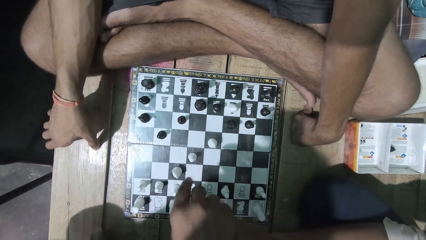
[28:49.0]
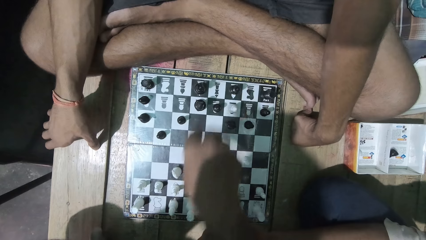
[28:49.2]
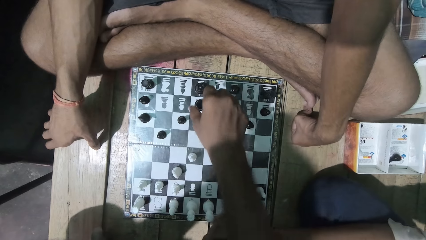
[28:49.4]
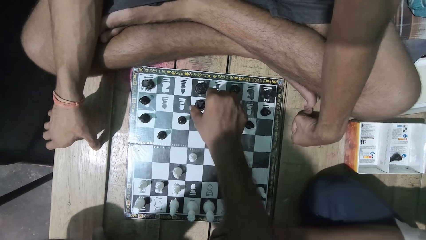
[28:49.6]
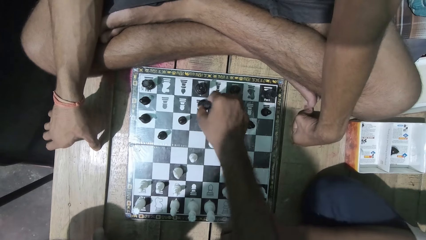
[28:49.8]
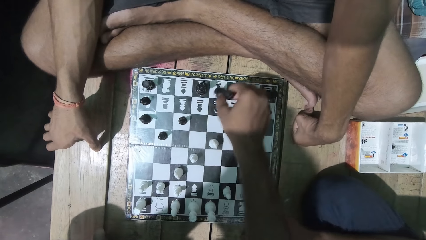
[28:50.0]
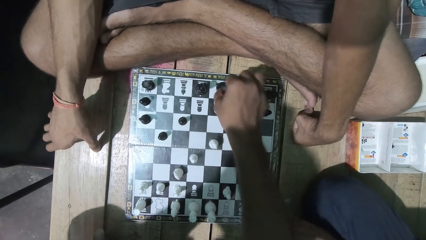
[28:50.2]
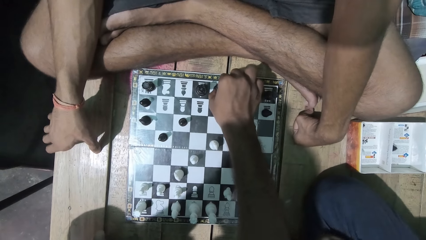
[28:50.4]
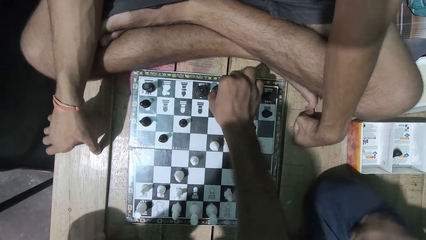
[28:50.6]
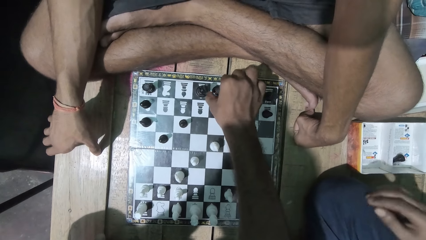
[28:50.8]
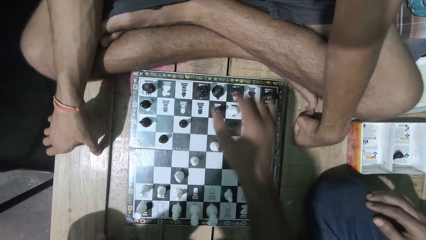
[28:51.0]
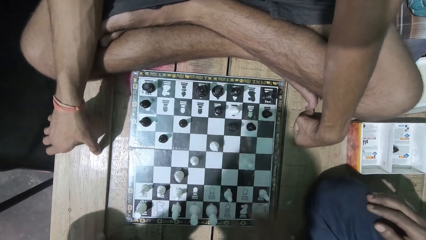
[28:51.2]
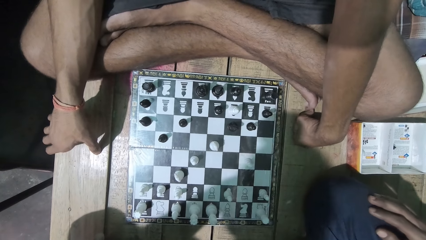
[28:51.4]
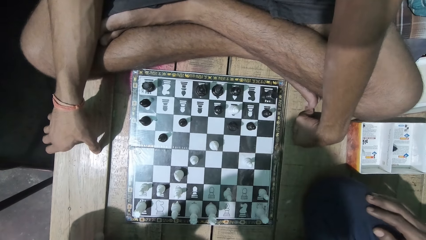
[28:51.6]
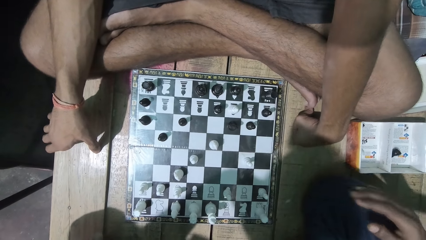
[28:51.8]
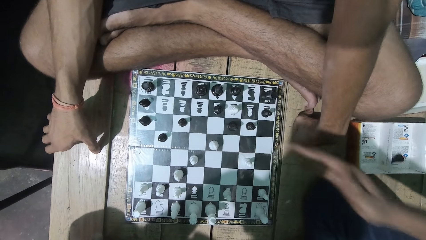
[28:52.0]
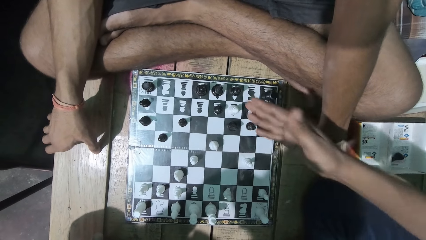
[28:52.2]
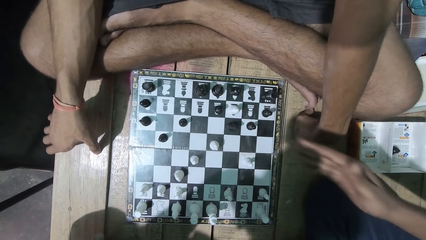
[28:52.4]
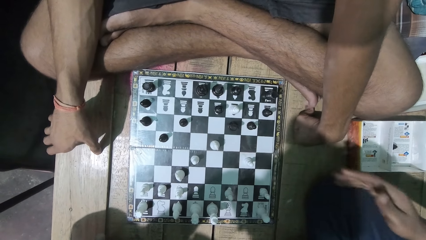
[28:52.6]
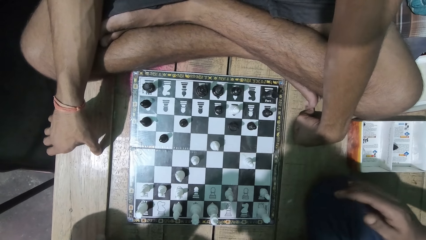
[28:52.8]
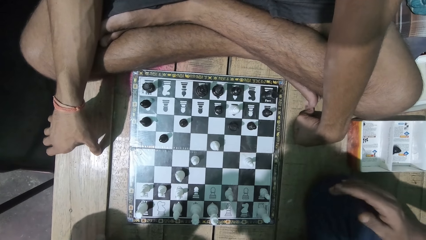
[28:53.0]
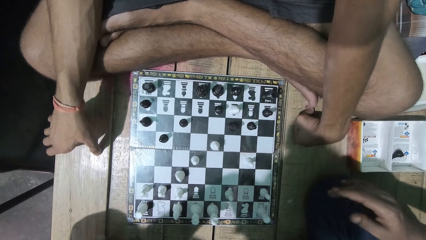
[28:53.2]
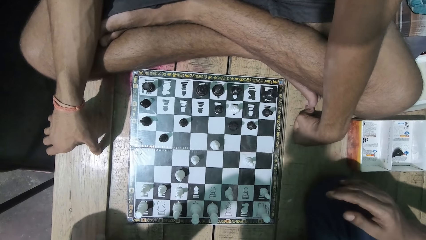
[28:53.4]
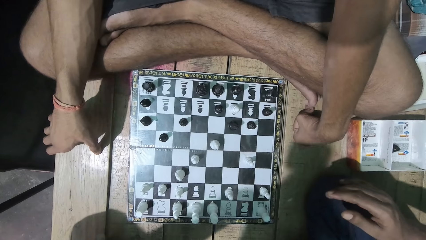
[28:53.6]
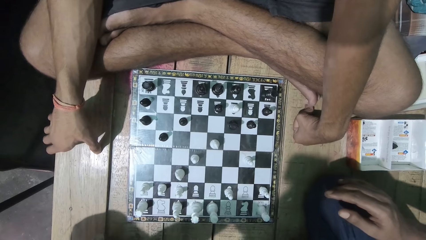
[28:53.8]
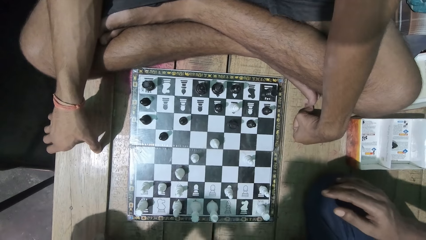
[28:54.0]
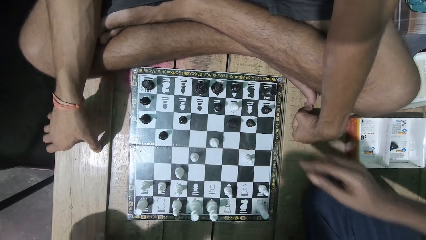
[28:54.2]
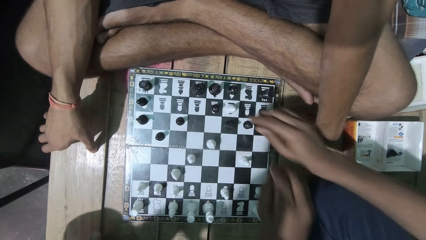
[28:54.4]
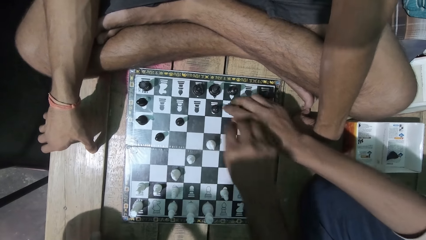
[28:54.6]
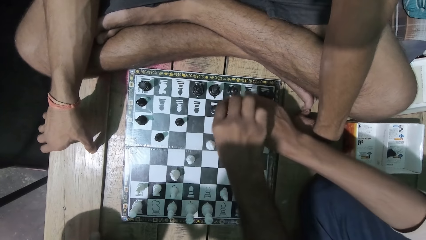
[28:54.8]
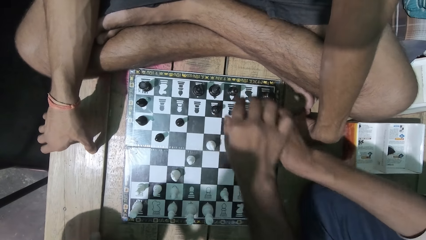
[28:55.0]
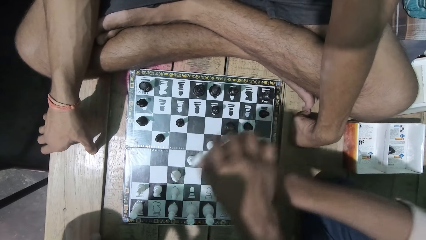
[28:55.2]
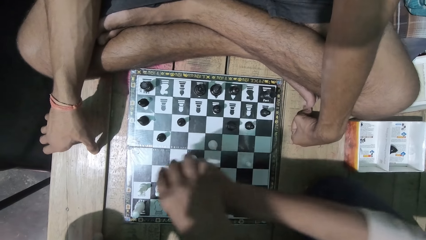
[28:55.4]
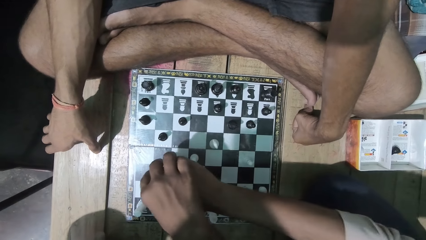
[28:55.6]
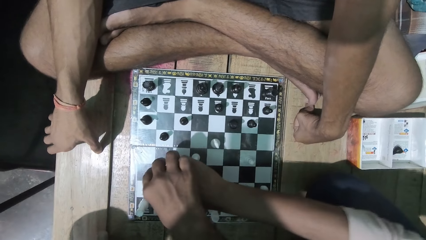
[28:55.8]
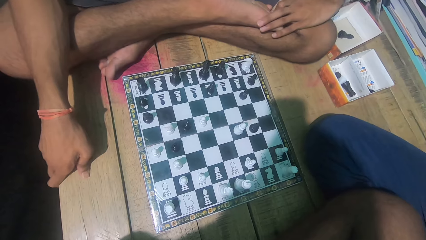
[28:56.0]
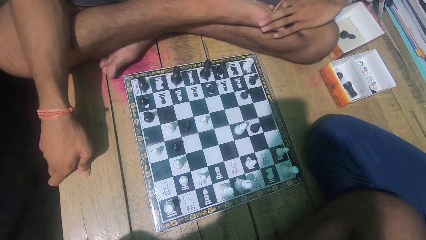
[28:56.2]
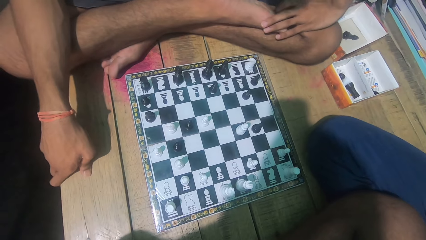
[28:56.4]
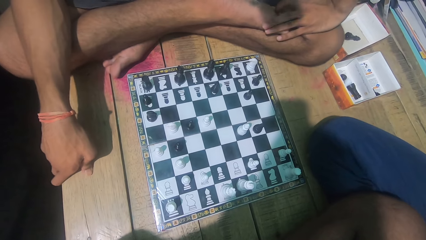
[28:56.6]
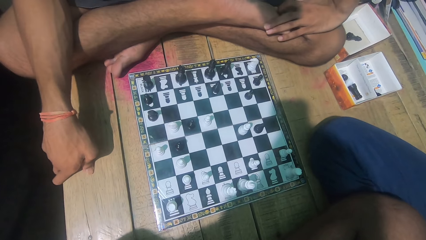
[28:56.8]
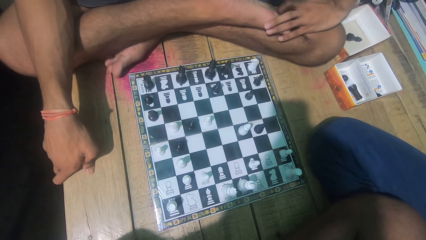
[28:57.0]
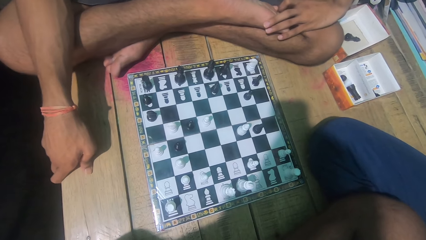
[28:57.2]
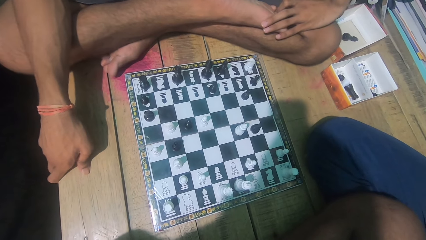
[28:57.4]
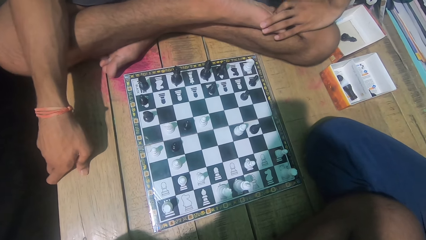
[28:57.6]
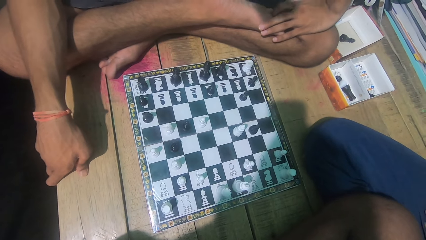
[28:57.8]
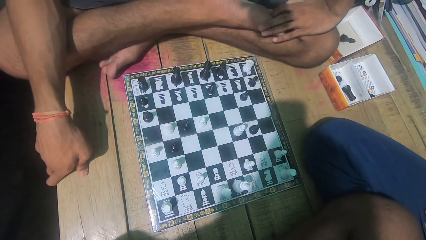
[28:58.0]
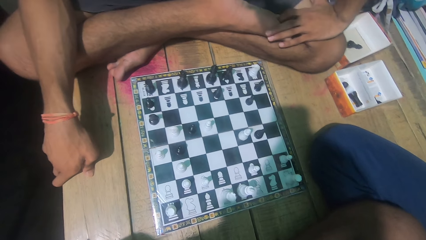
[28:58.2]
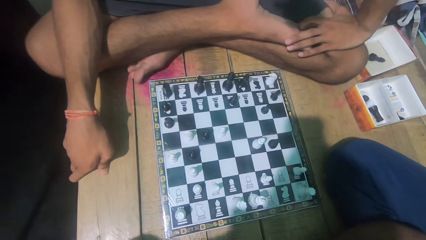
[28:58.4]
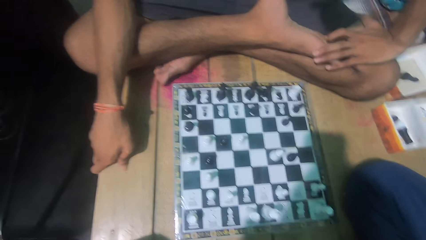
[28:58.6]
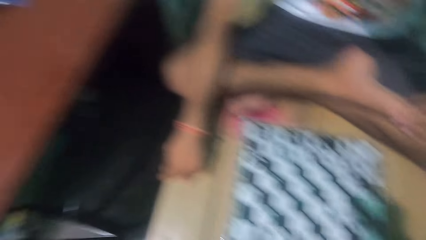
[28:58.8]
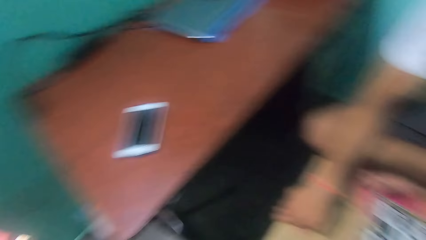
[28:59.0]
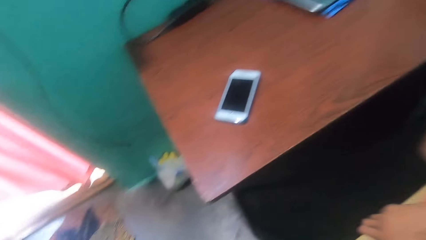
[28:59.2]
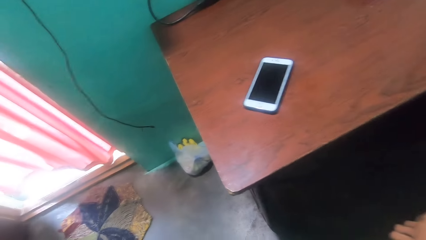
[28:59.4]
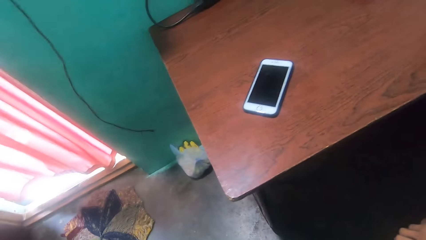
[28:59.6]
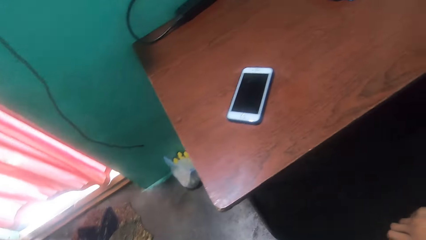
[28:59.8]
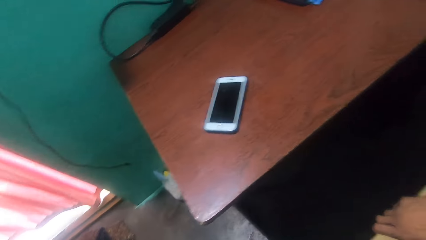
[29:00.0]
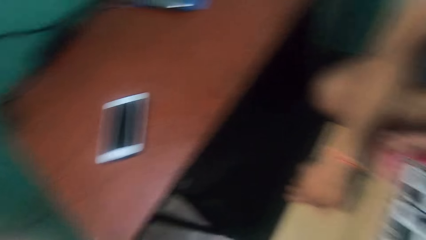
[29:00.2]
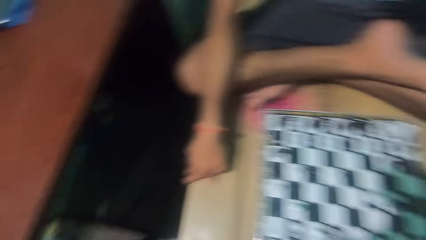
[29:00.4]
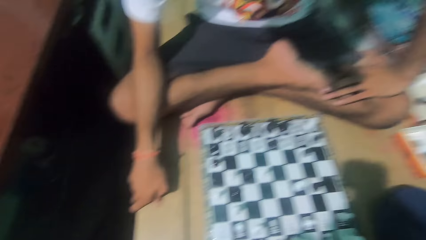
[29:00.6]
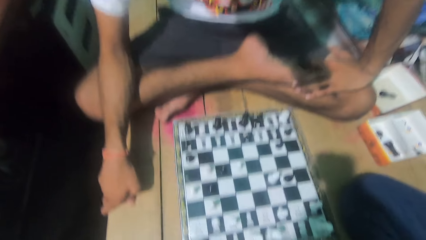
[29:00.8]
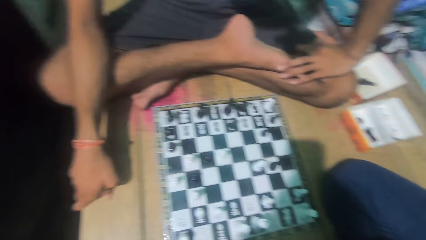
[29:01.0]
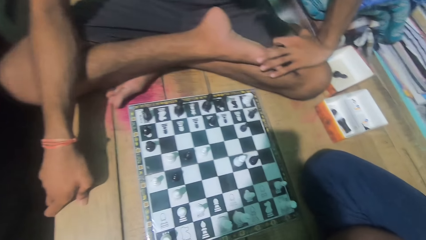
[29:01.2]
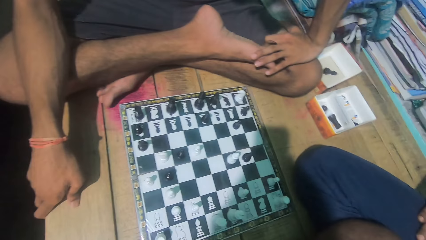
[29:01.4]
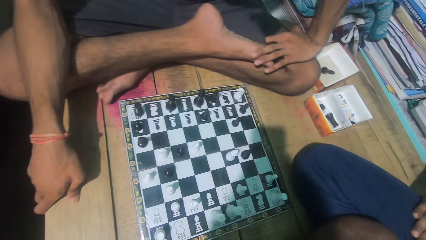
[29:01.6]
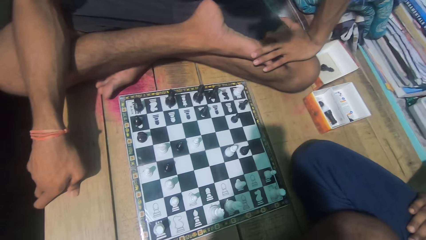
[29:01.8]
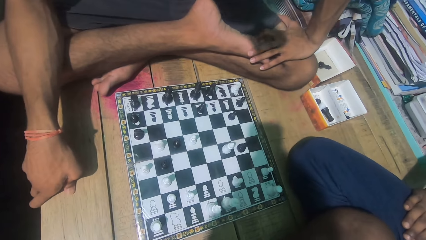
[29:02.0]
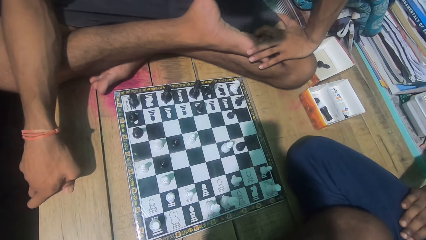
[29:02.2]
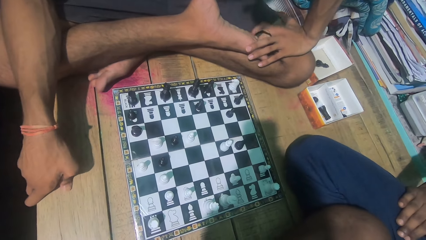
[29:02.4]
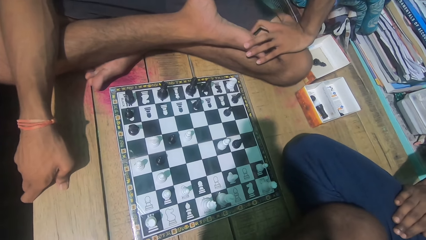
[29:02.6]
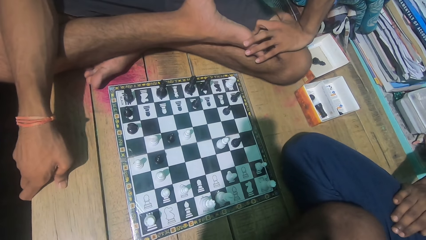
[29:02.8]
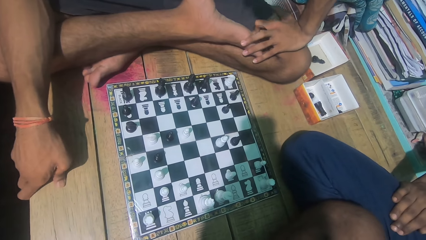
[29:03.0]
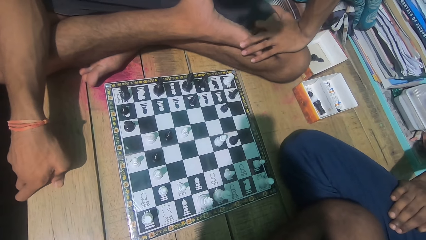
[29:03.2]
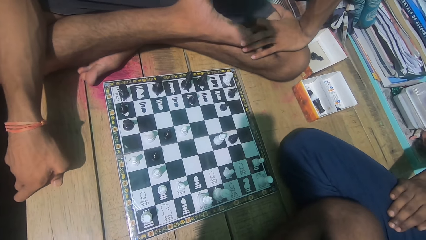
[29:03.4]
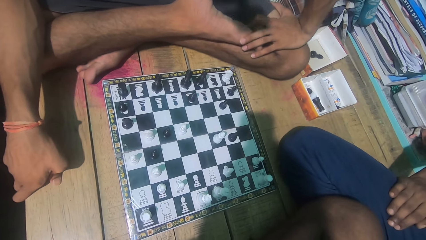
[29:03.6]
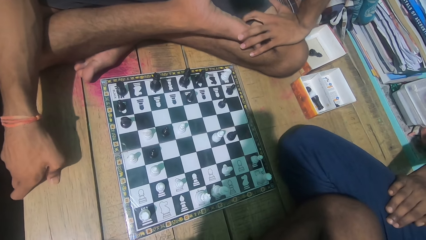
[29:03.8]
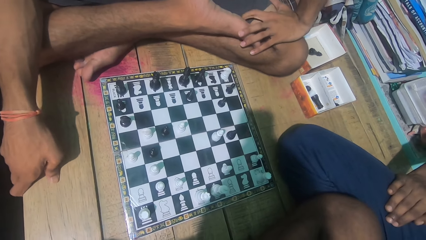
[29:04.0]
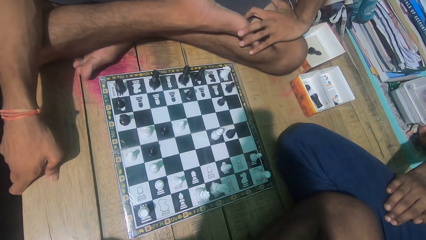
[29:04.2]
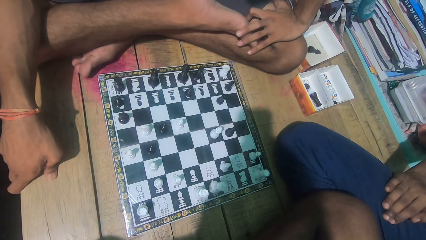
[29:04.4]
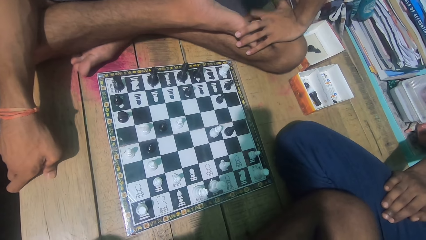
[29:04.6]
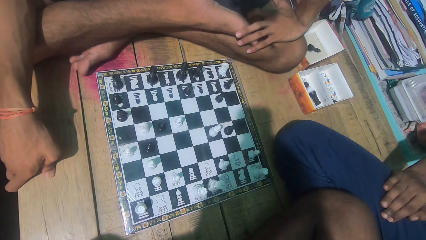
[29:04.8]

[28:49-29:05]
The camera wearer moves a chess piece. A man plays the chess game. Another man converses with the camera wearer. The camera wearer and the first man move a chess piece. The first man shakes his head. The camera wearer looks around the house. They look at the chess game with the first man.
